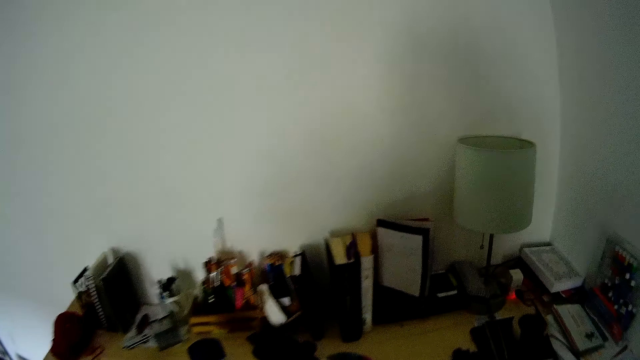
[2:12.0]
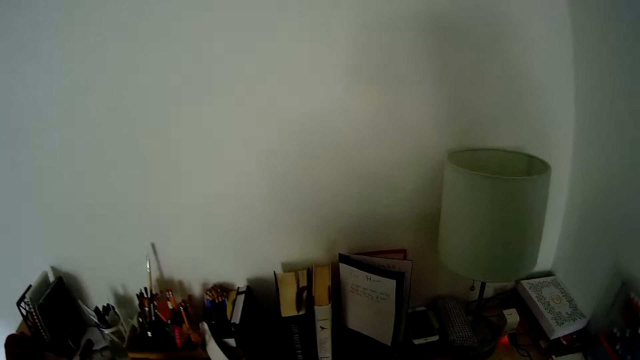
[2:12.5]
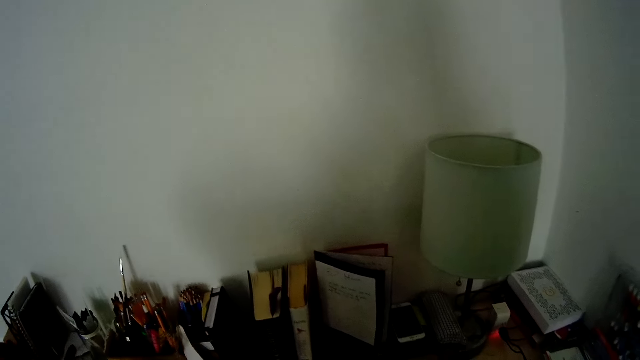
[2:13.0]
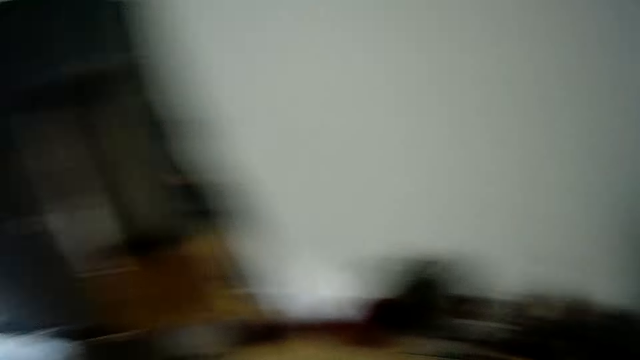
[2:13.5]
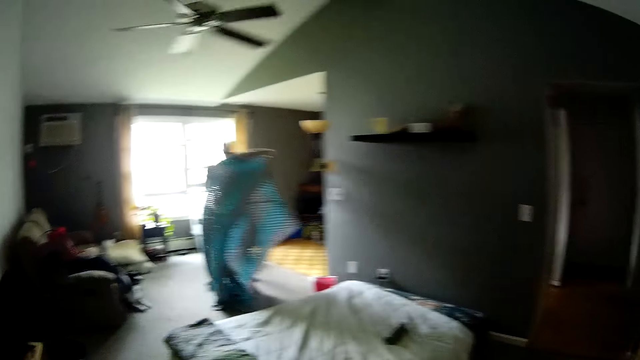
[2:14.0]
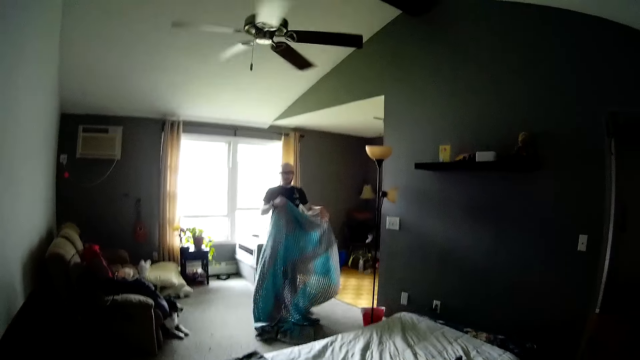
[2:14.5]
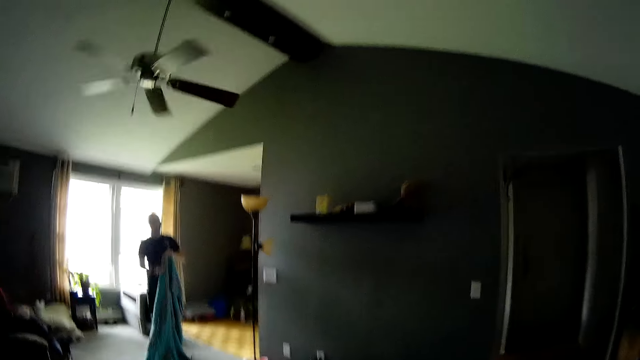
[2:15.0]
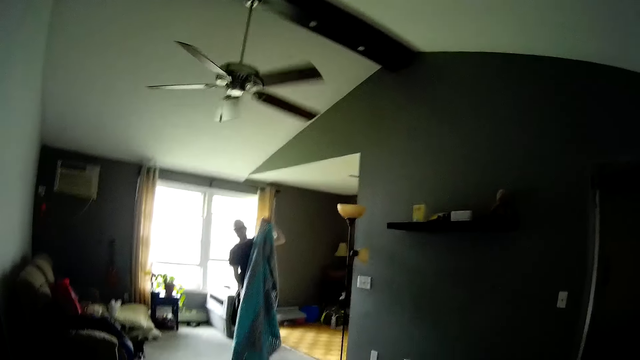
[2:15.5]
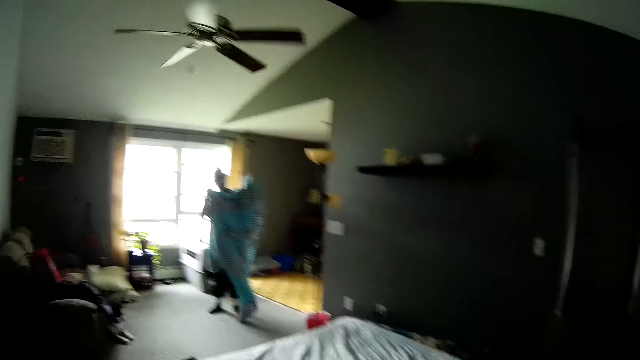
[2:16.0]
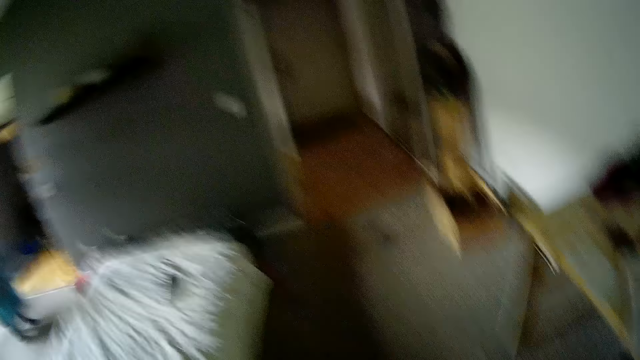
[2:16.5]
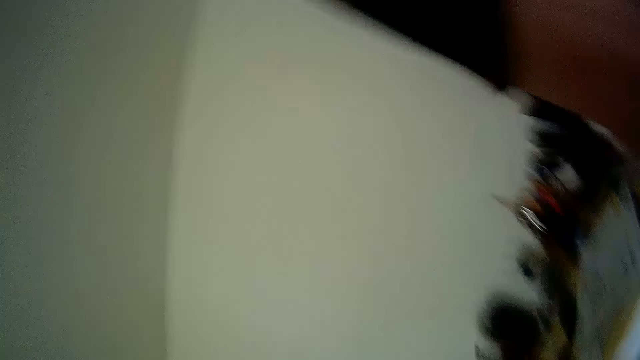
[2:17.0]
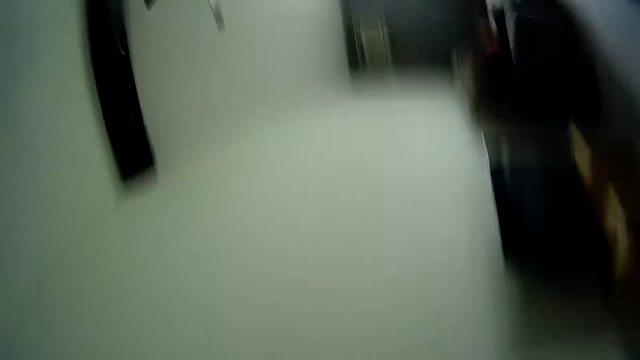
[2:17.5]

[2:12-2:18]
The camera wearer talks to a man. The man talks to the camera wearer. The man folds a crochet blanket with both hands. The camera wearer talks to the man.
